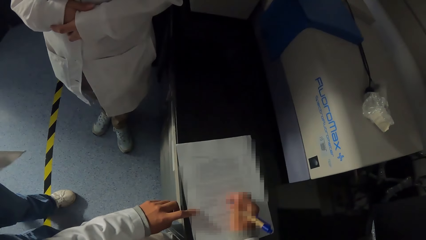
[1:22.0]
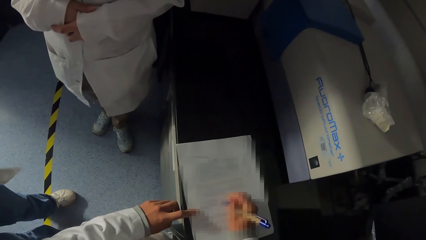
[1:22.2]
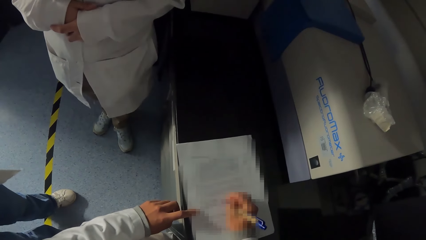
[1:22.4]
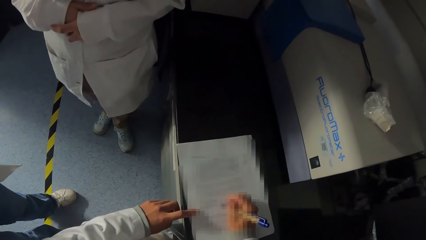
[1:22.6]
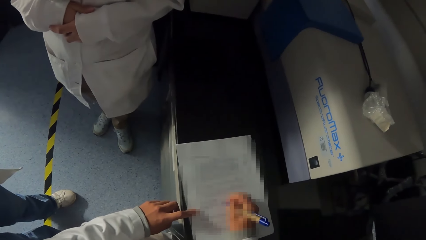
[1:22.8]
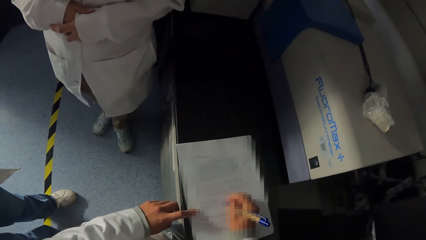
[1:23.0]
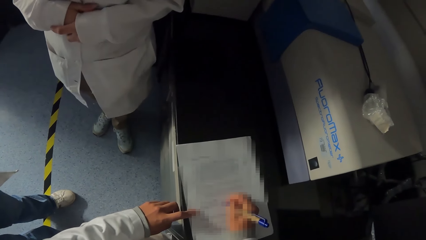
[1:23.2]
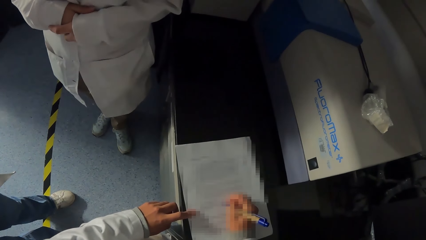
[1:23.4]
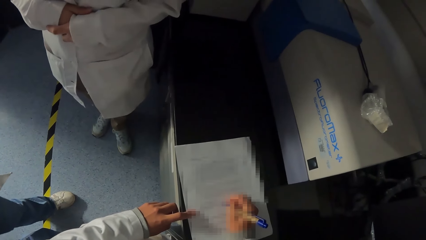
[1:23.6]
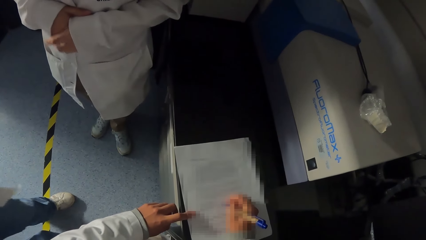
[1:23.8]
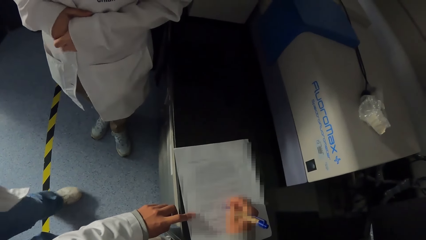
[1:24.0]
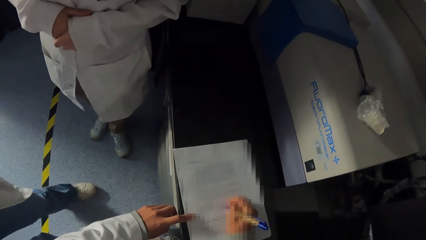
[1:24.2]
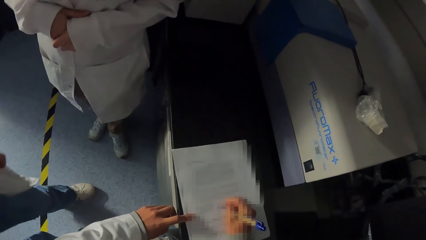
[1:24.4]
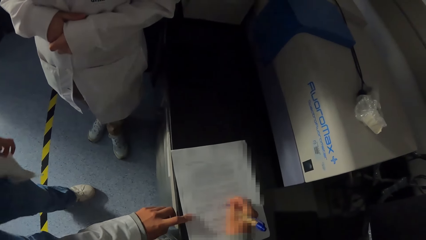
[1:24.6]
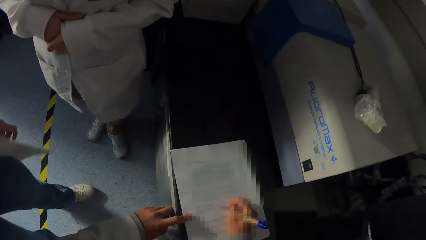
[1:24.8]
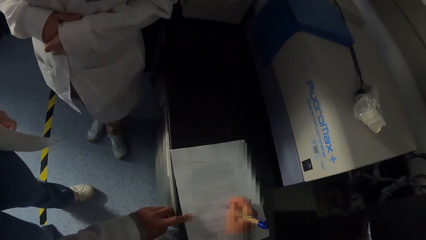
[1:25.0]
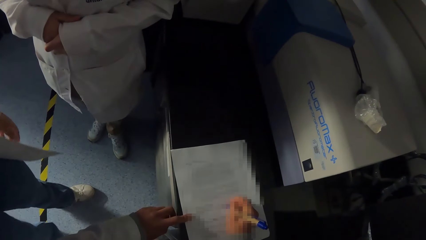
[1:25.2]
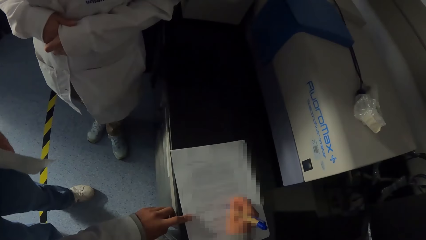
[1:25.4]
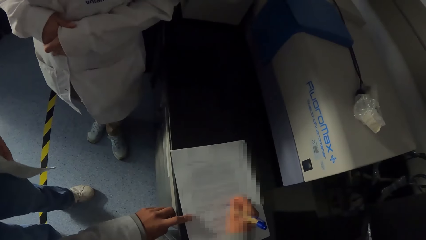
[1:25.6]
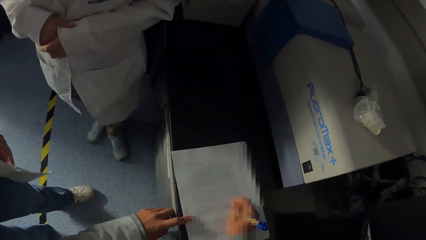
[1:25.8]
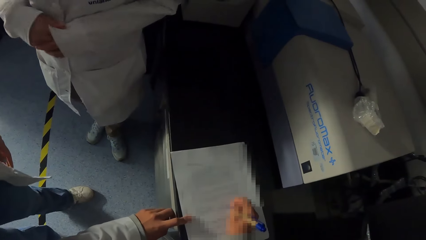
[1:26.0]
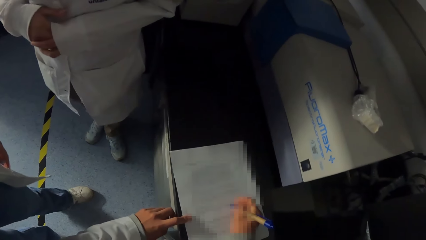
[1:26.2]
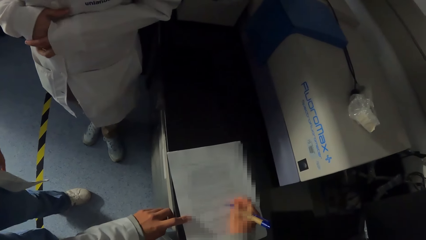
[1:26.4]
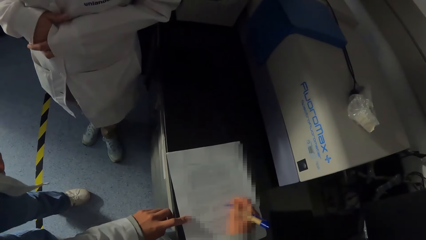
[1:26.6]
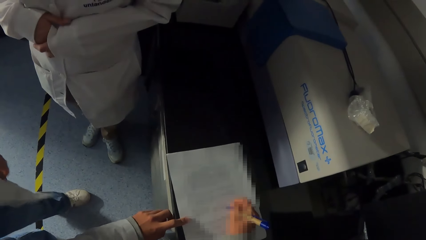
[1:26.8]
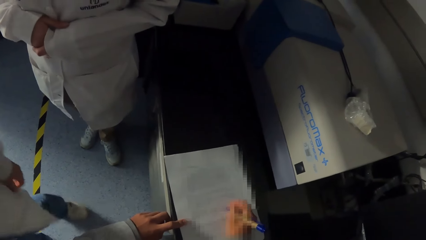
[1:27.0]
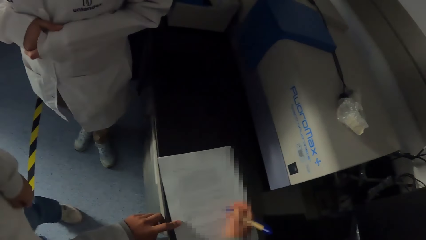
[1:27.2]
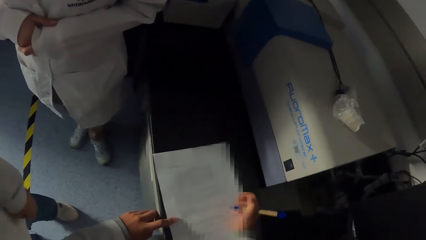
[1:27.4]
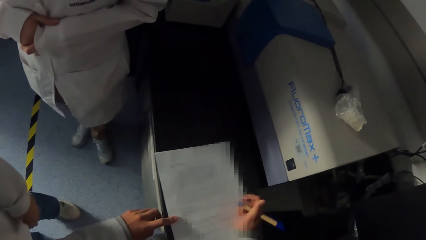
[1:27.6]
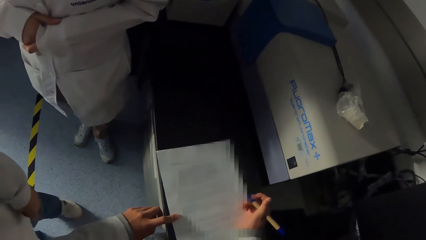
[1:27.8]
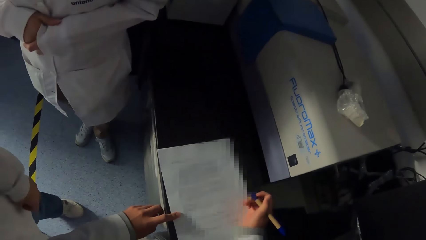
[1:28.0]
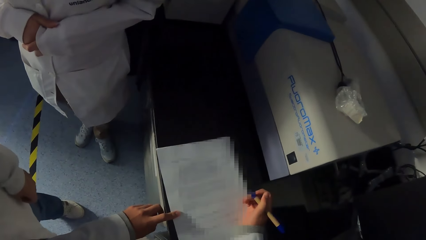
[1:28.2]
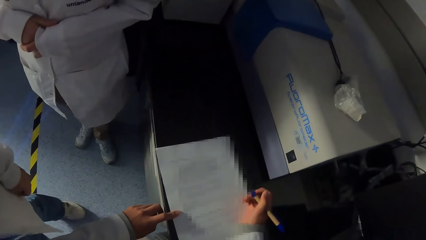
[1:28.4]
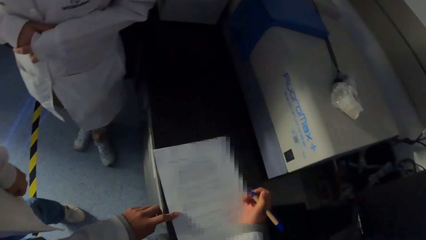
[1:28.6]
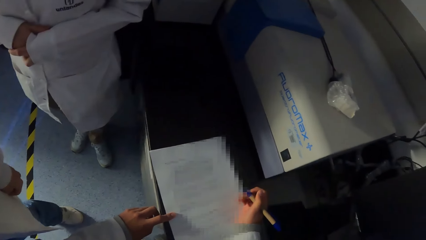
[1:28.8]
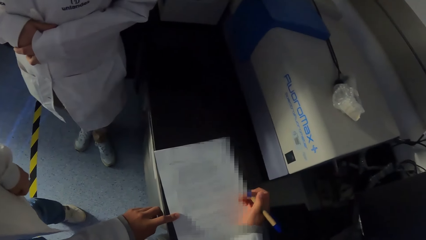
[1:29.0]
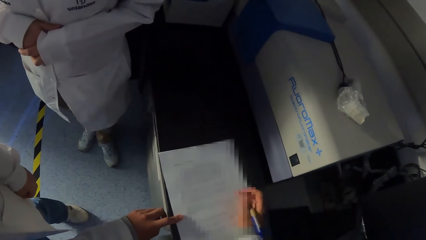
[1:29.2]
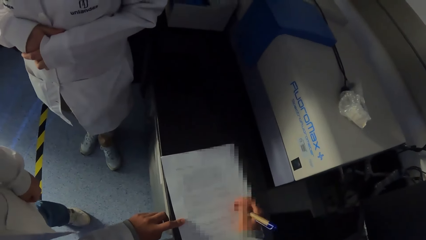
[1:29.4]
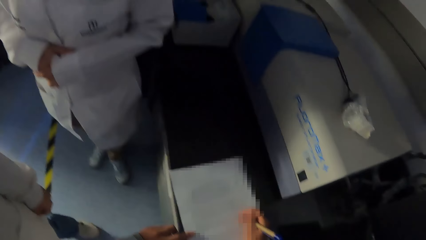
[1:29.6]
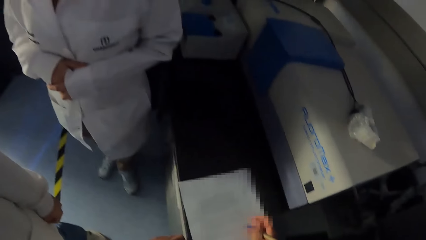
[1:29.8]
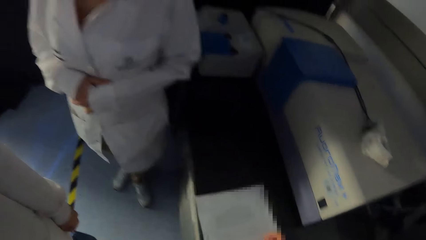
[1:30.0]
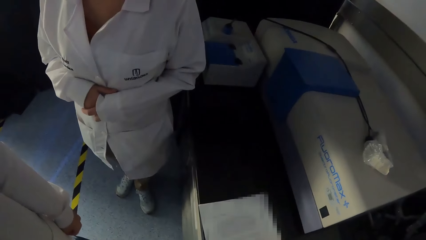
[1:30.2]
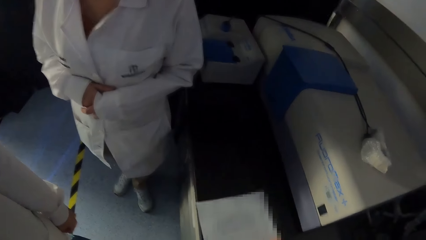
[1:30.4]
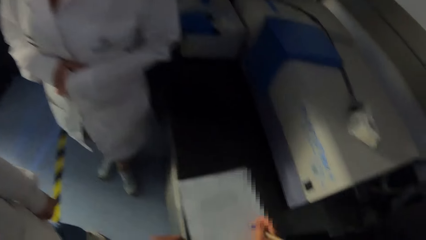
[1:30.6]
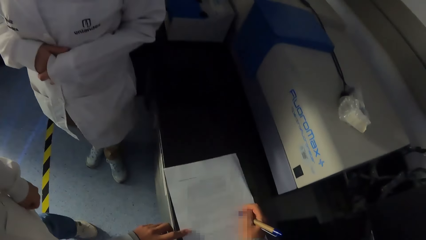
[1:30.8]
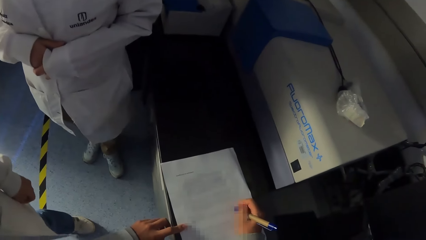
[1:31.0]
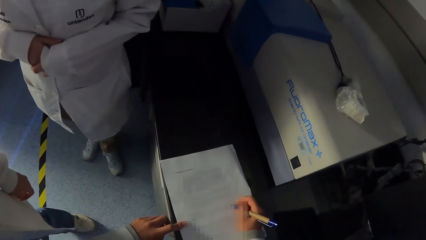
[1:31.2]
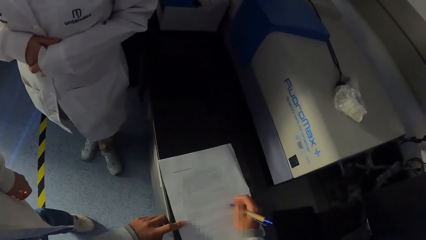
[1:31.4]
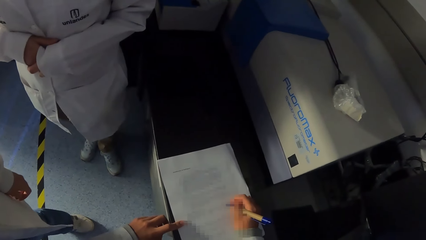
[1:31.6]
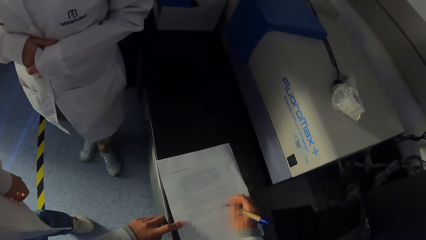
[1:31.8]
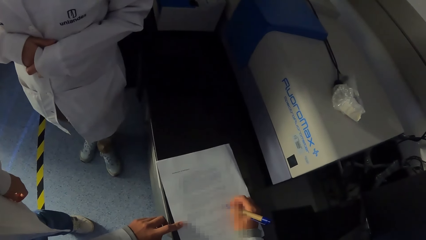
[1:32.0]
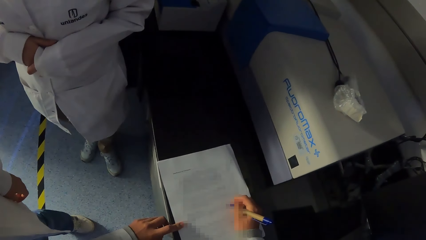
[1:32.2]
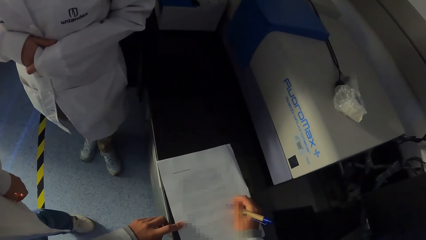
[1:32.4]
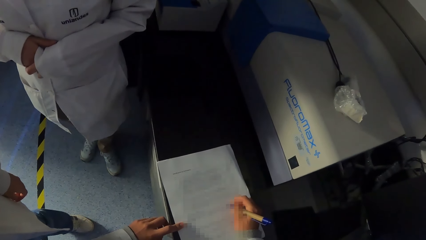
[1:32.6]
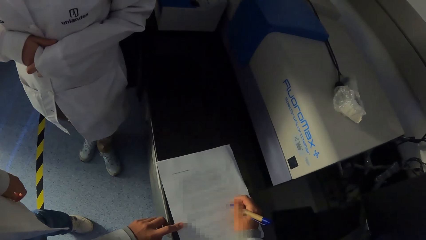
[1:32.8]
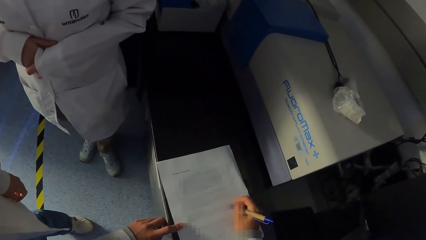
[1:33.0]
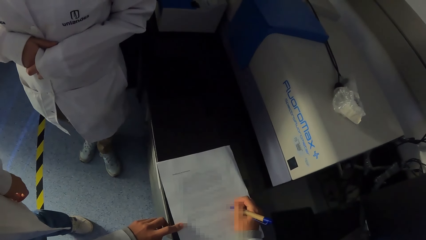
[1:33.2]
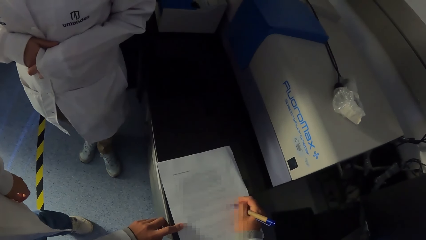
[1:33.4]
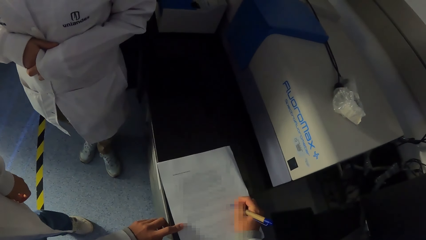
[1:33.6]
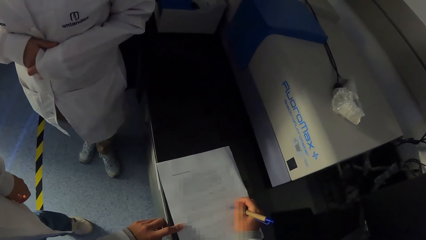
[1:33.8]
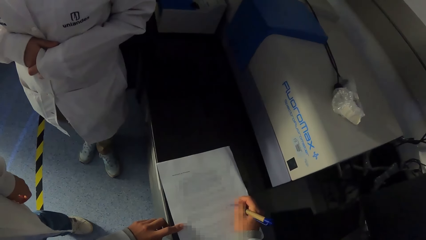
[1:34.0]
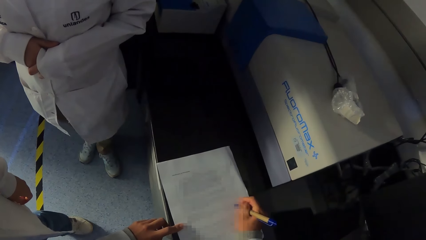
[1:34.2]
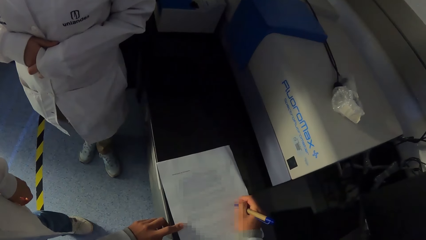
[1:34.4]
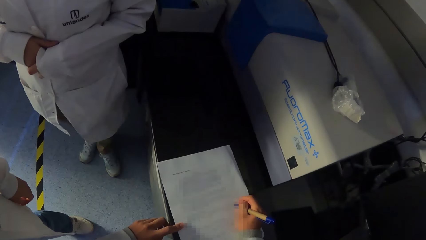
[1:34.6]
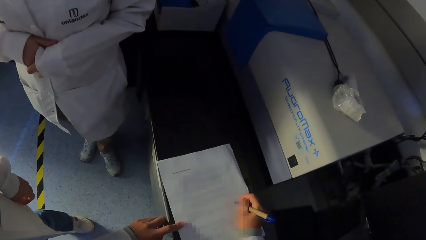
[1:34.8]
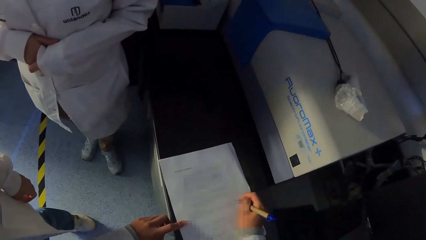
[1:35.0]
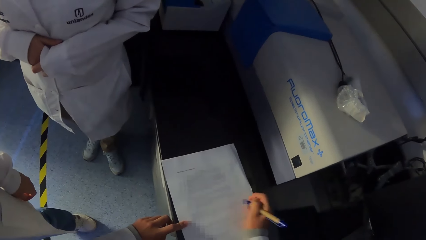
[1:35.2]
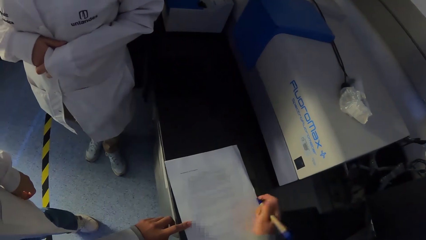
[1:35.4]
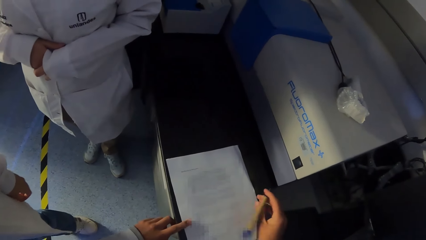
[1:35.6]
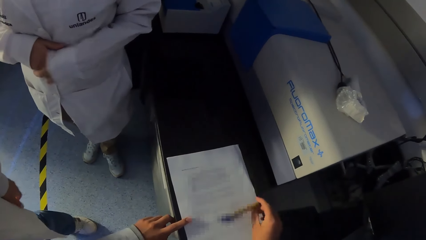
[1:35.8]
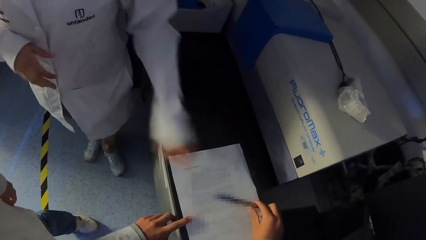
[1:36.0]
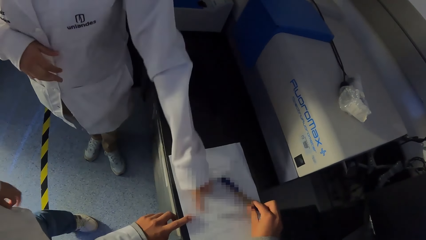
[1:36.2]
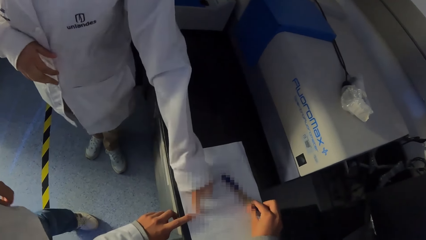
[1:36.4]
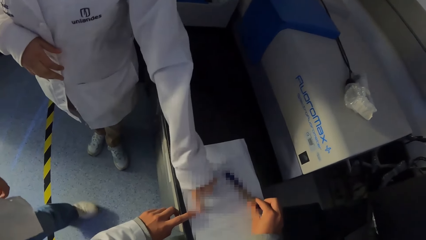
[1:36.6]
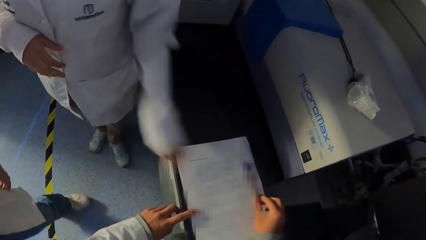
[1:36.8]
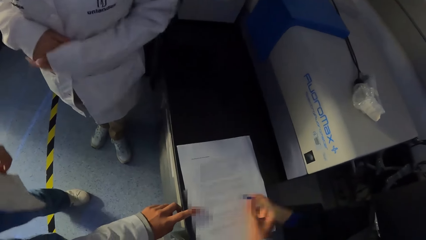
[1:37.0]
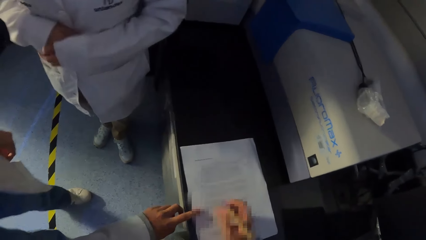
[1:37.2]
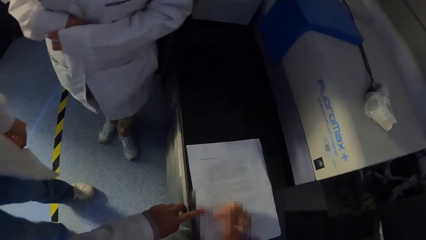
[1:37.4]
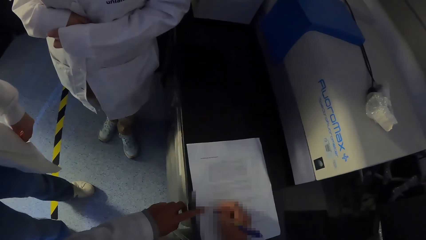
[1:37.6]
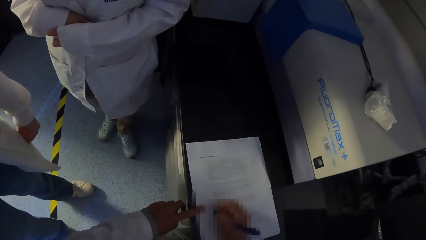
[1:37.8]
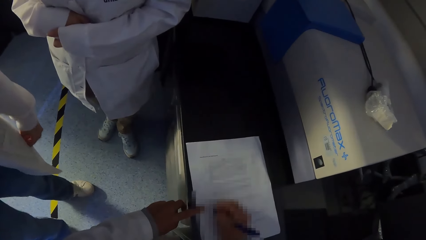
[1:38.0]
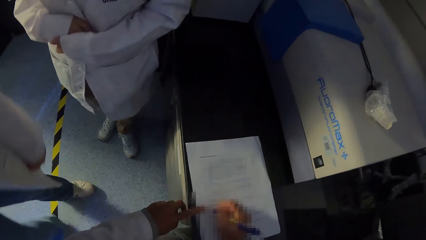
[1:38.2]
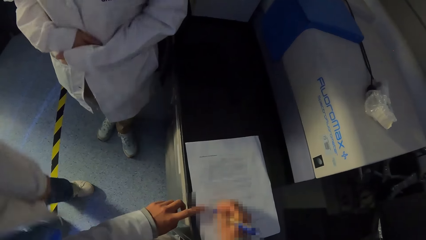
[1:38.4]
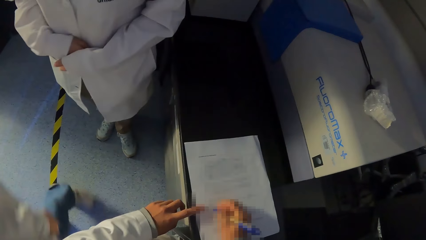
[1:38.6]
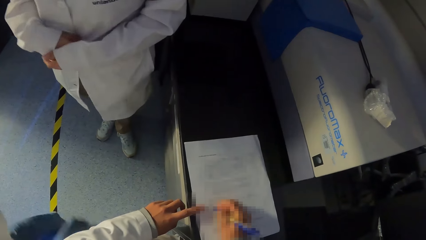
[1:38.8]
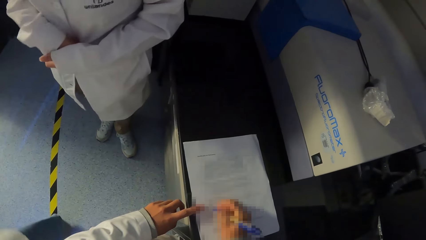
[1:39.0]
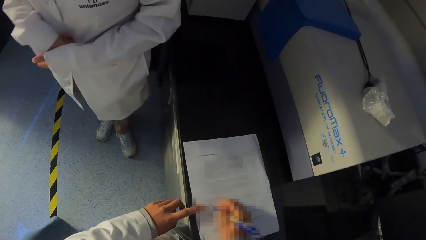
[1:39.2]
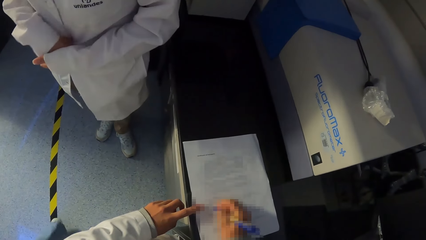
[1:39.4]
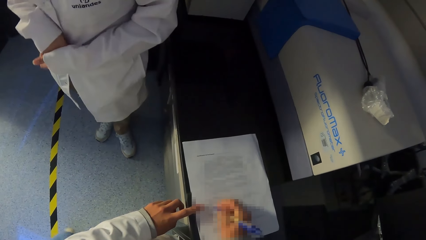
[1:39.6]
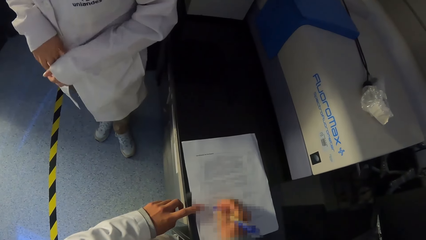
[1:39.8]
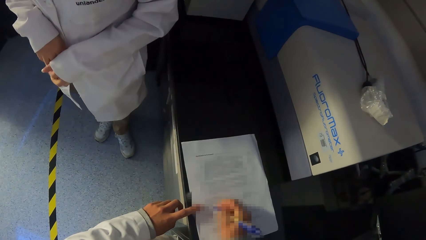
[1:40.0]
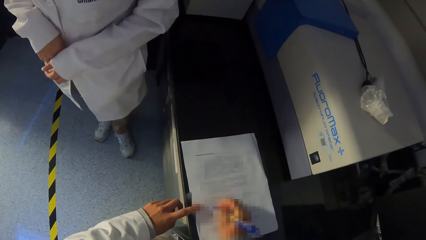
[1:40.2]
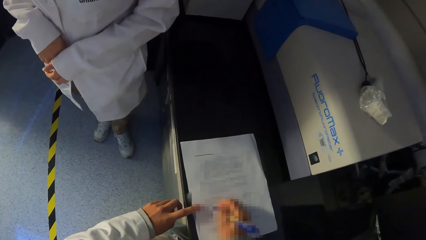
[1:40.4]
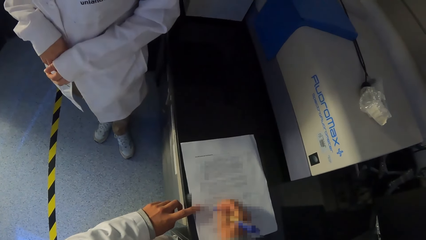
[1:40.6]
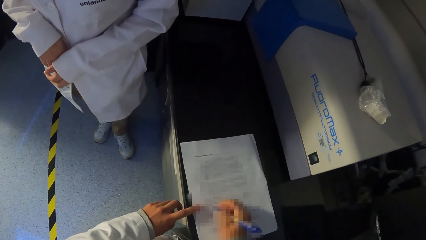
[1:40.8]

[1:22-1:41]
The camera wearer lifts the pen from the paper on the table with her right hand. The woman touches the paper on the table with her left hand. The woman points at the sheet of paper. The camera wearer writes on the paper on the table with the pen with her right hand. Another woman walks away from the table.
